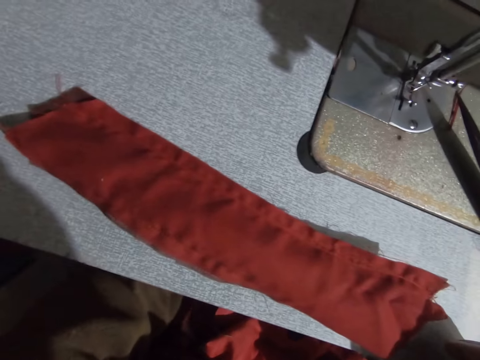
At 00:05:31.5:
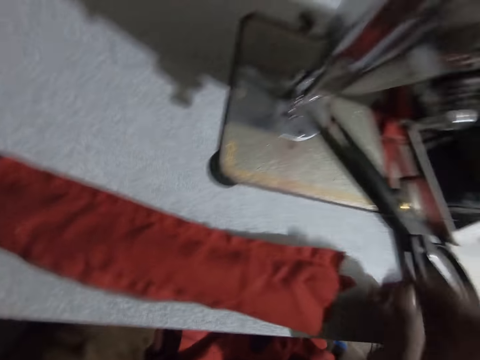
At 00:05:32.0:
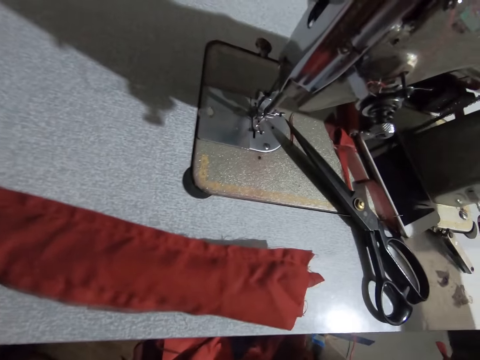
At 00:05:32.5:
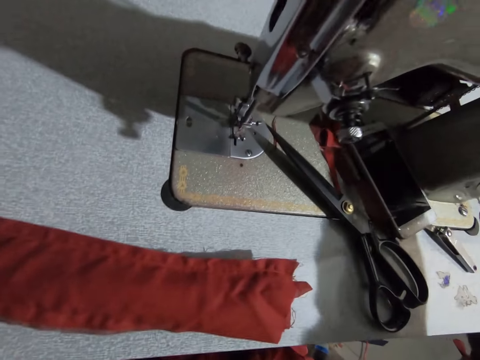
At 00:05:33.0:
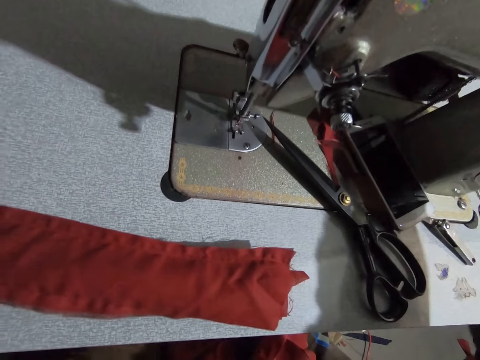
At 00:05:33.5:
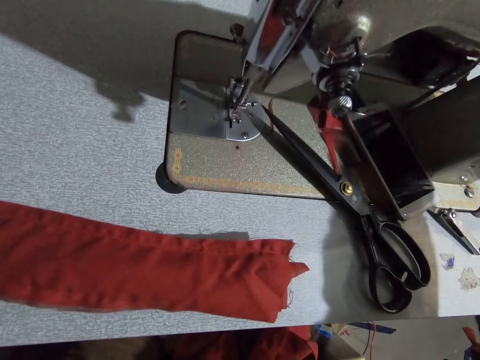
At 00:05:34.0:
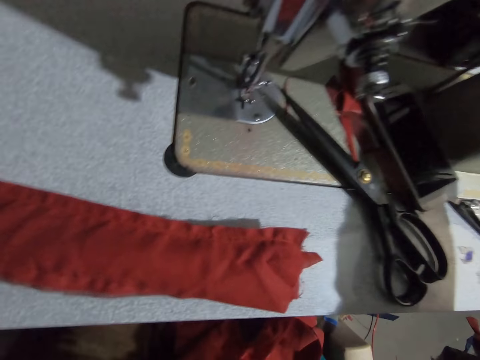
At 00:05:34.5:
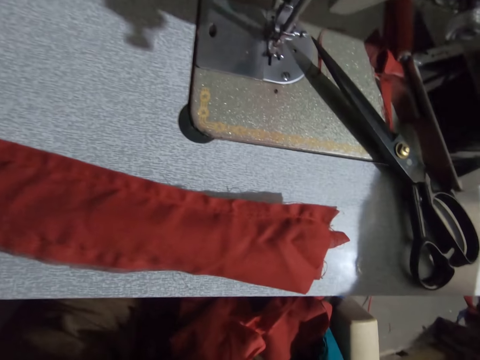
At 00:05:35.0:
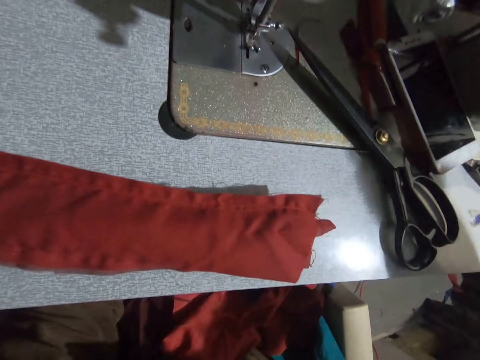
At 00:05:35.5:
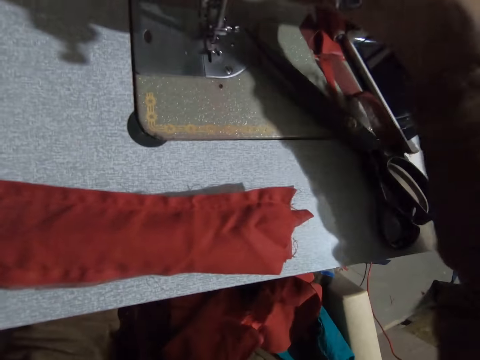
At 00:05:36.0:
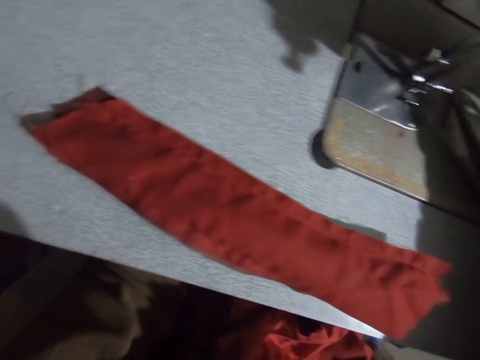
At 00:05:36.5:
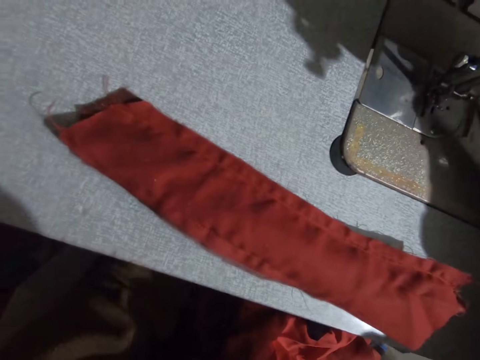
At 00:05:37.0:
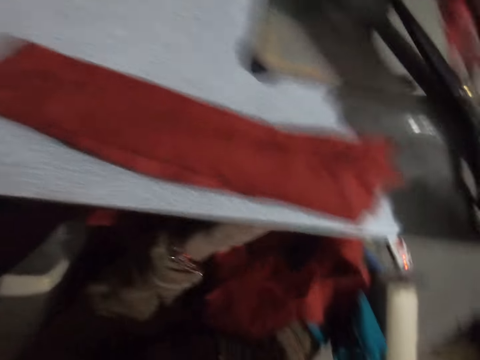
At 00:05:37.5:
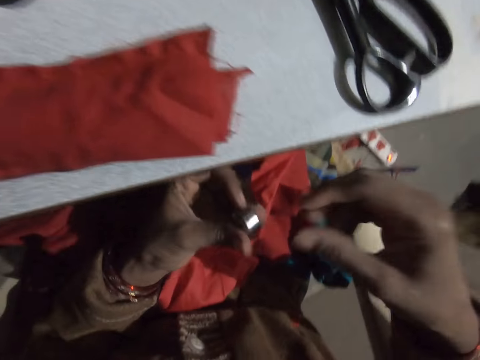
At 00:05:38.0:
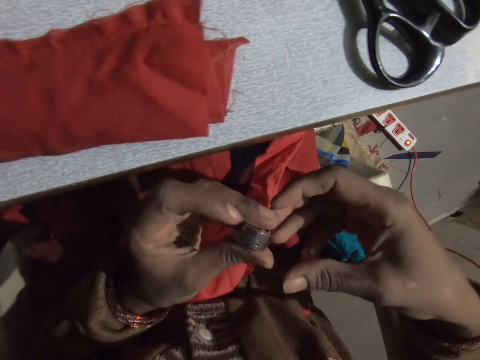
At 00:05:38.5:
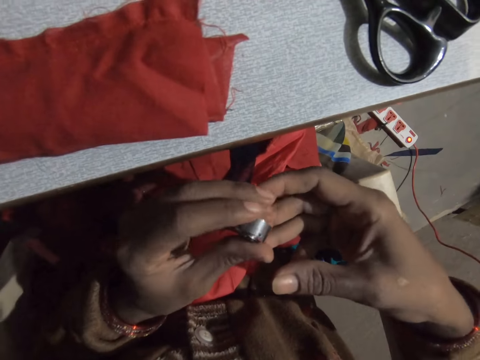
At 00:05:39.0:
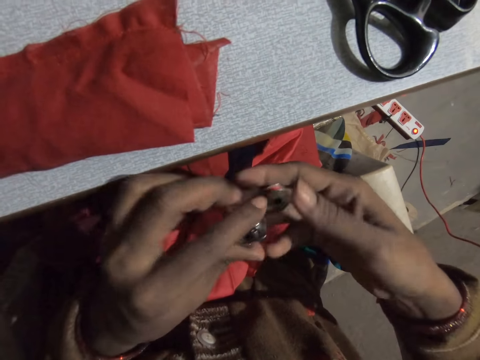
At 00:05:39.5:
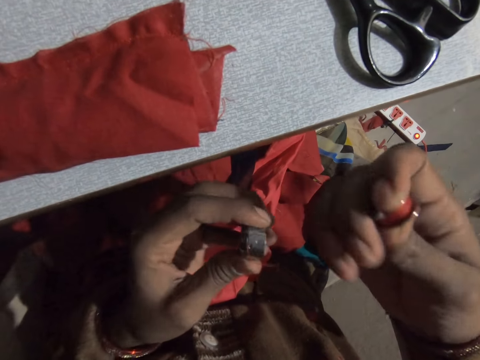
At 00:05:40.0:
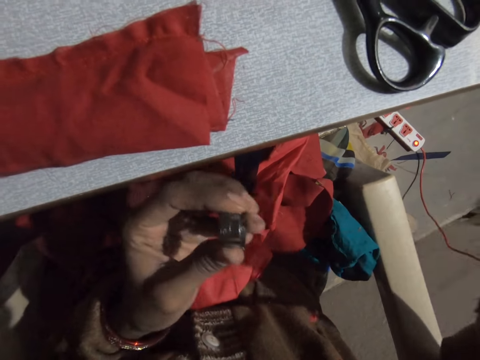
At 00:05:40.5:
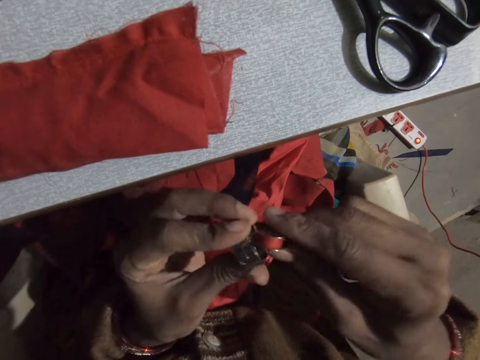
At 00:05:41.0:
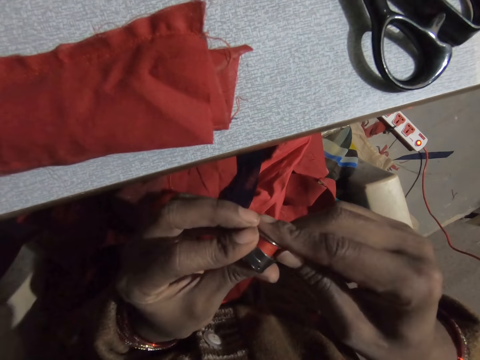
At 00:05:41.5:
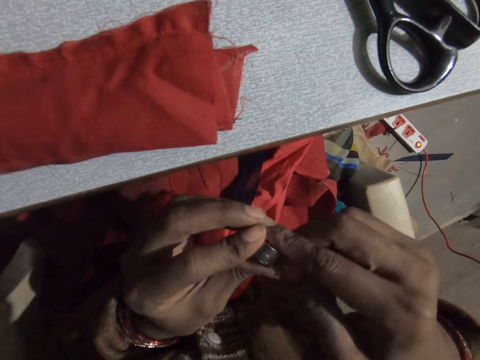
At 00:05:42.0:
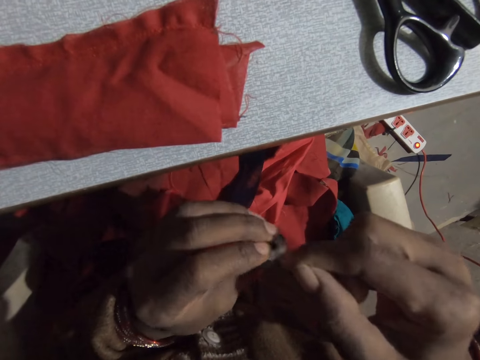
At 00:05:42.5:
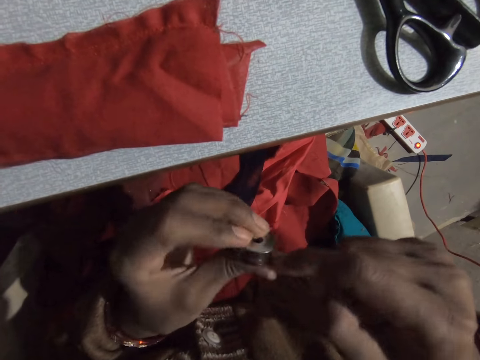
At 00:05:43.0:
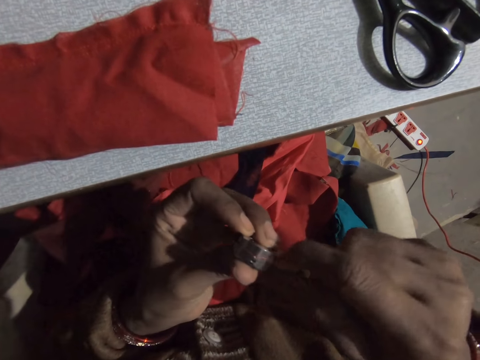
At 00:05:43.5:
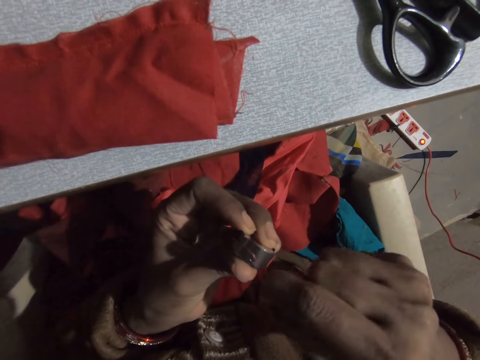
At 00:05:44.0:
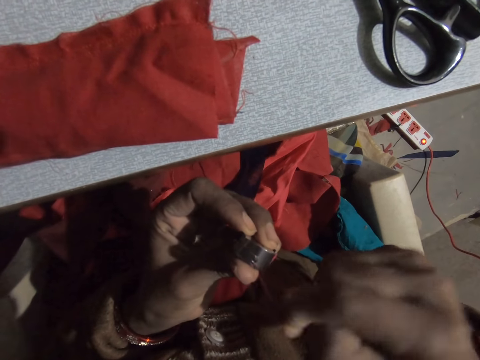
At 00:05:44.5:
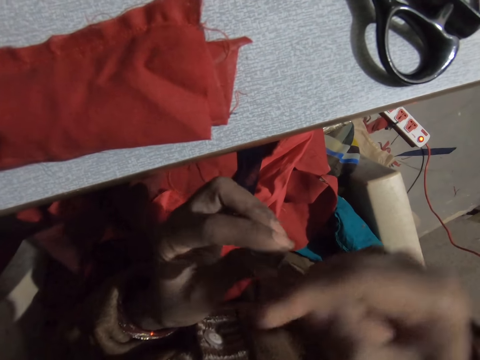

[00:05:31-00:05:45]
The camera wearer picks up a thread. They take out the sewing machine bobbin case. They adjust the bobbin in the bobbin case.

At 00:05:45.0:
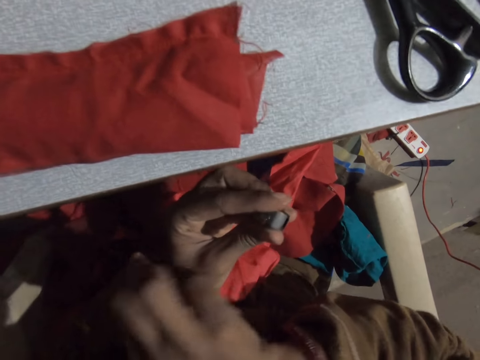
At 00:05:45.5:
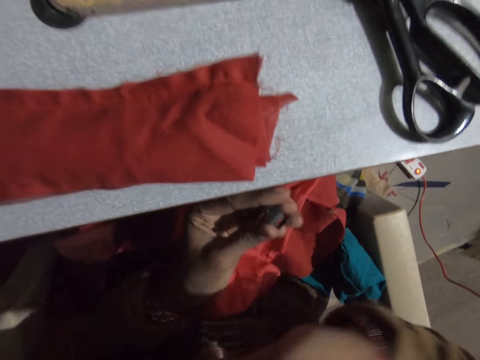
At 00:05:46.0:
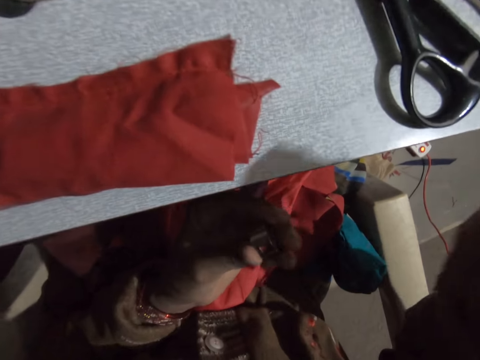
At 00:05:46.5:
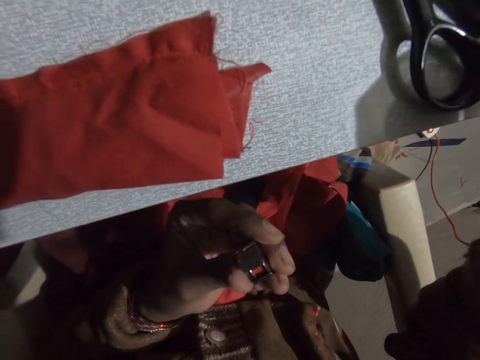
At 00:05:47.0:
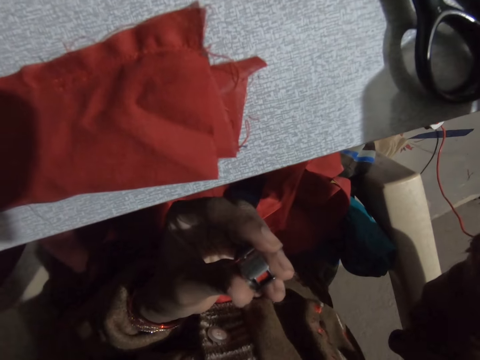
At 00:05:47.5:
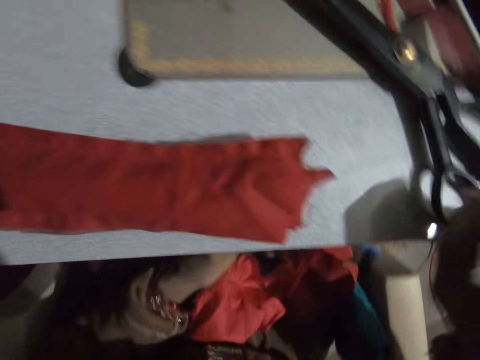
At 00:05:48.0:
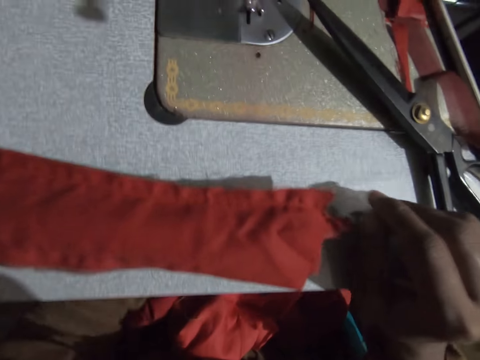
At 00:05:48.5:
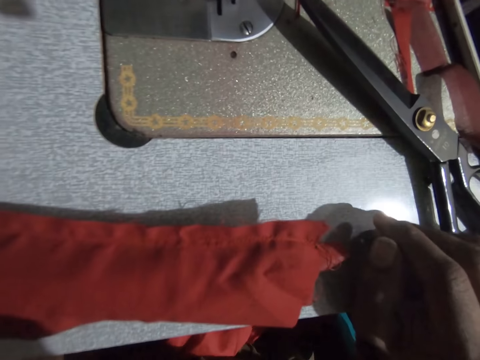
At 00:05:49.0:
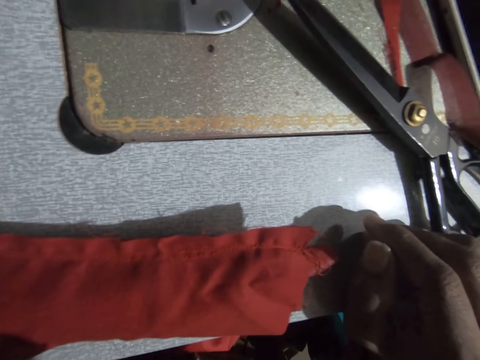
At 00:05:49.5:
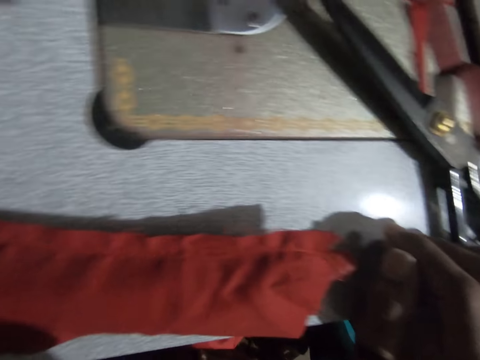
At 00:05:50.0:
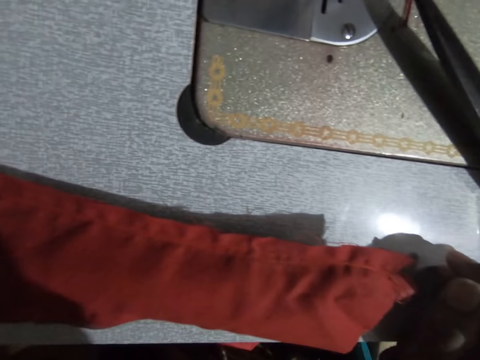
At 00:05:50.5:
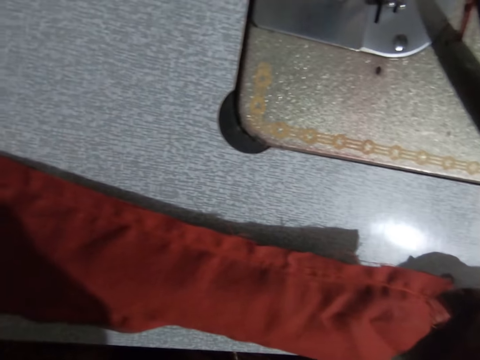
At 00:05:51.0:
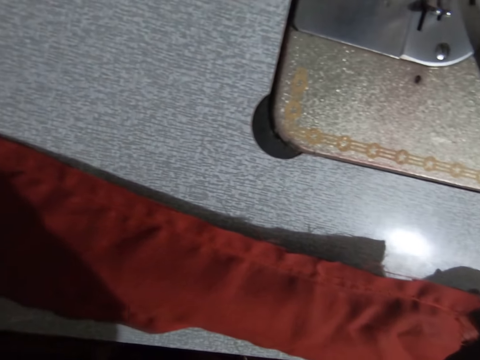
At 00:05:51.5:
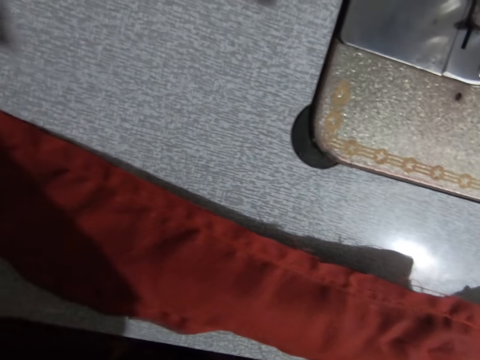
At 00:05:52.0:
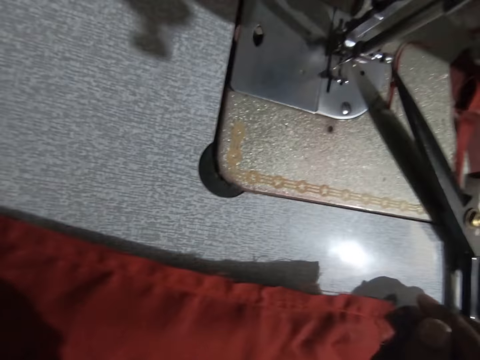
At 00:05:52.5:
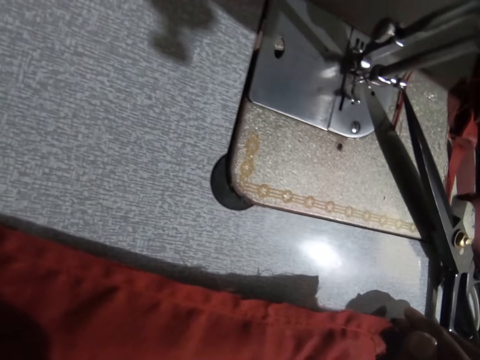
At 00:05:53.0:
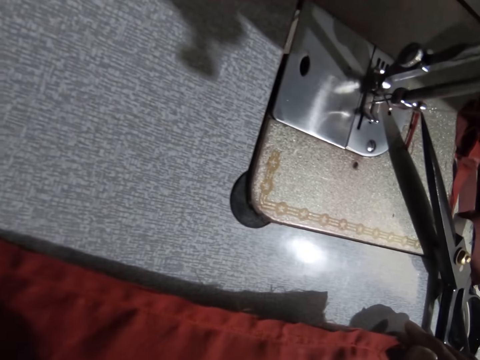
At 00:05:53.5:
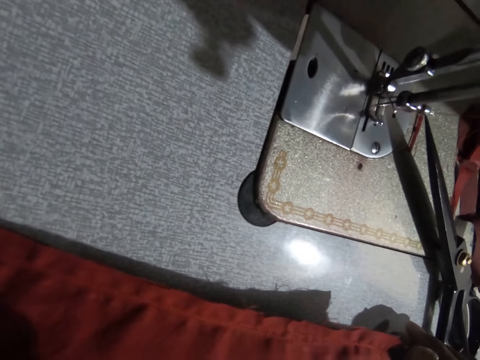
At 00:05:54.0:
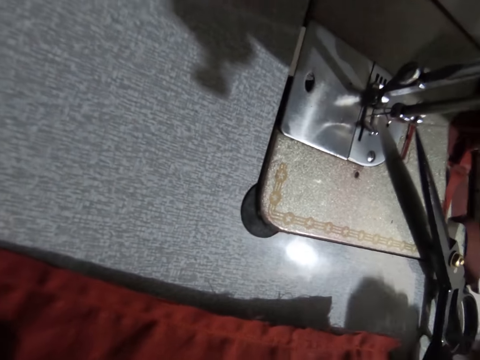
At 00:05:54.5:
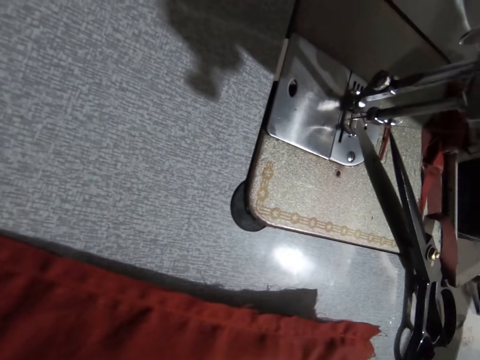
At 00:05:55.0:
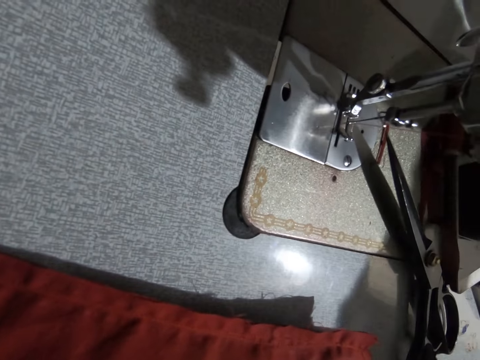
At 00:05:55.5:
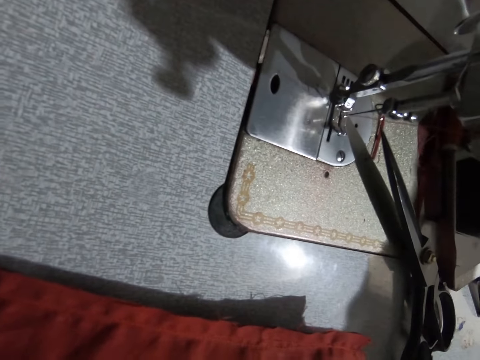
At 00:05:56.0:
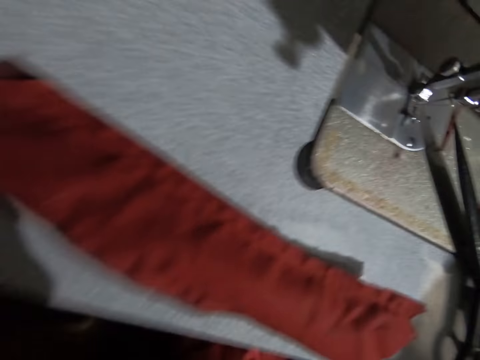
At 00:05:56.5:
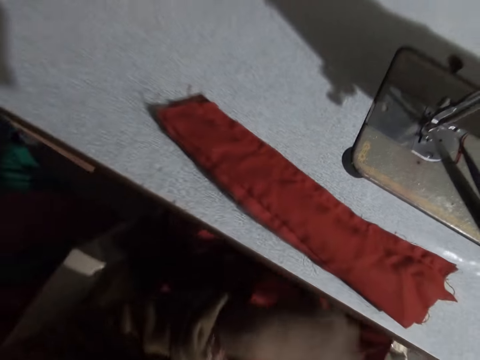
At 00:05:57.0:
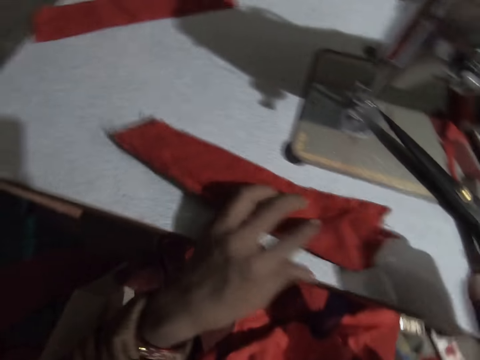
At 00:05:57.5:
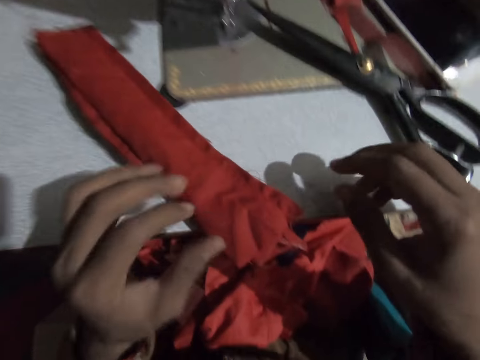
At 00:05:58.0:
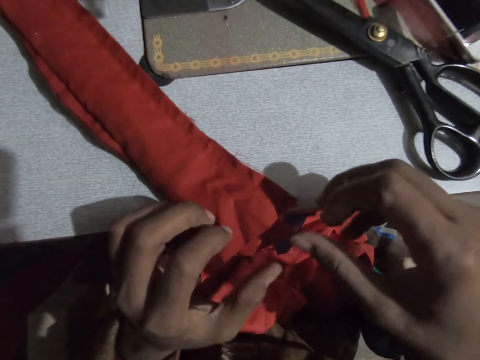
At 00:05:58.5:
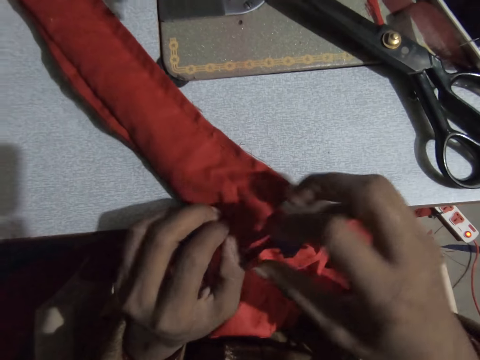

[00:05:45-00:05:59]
The camera wearer fixes the bobbin case back in the sewing machine. They move a fabric.
